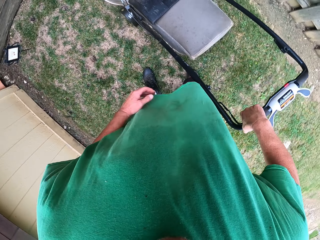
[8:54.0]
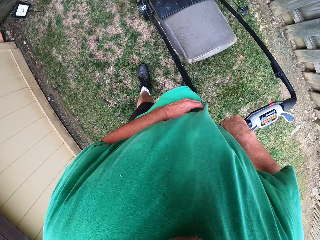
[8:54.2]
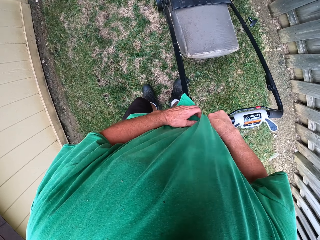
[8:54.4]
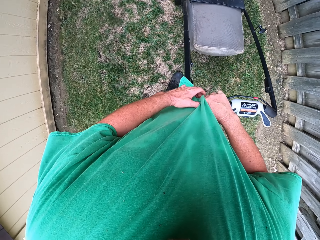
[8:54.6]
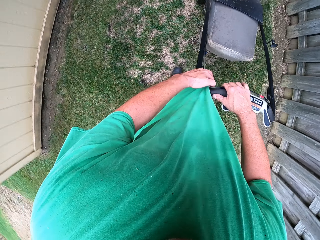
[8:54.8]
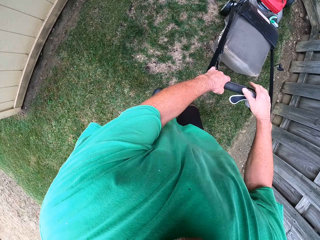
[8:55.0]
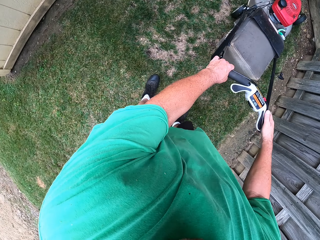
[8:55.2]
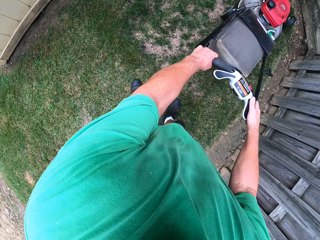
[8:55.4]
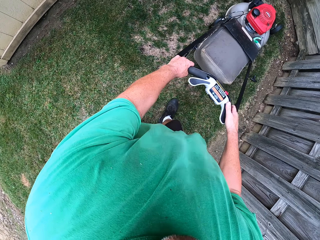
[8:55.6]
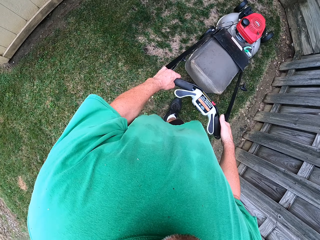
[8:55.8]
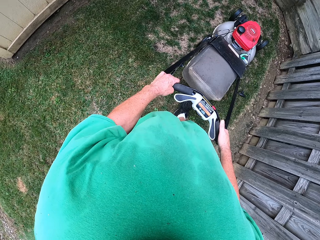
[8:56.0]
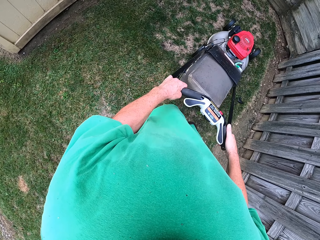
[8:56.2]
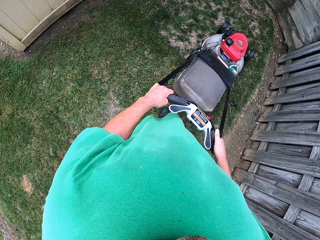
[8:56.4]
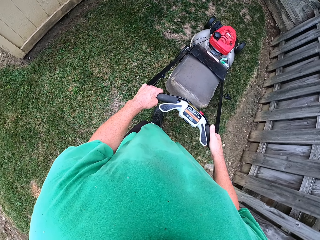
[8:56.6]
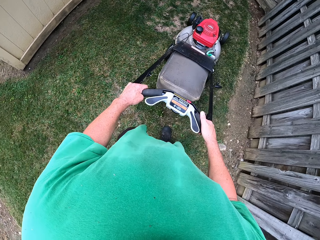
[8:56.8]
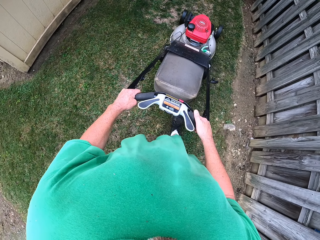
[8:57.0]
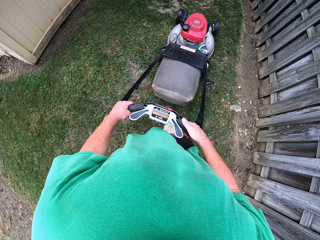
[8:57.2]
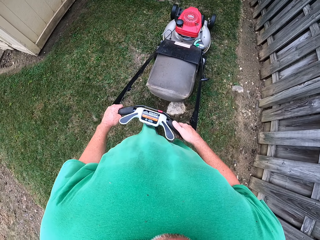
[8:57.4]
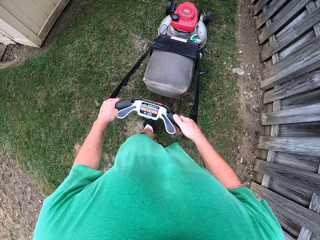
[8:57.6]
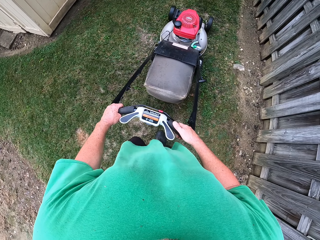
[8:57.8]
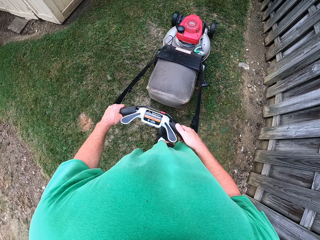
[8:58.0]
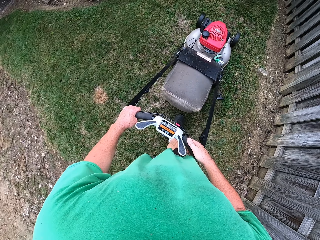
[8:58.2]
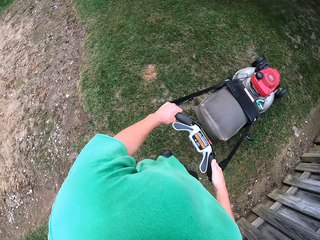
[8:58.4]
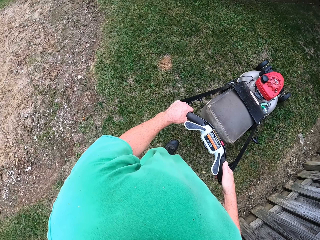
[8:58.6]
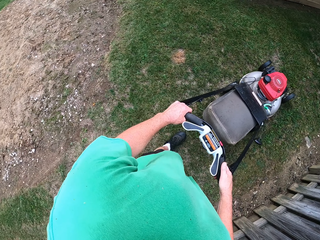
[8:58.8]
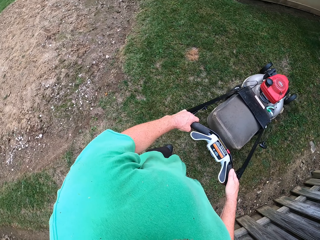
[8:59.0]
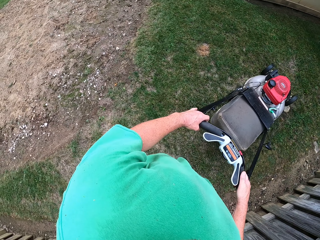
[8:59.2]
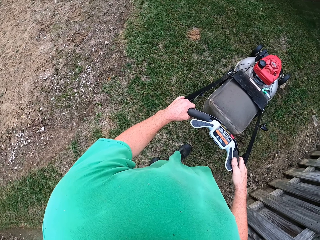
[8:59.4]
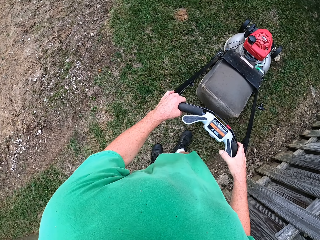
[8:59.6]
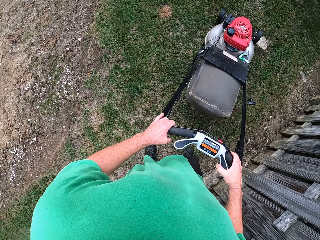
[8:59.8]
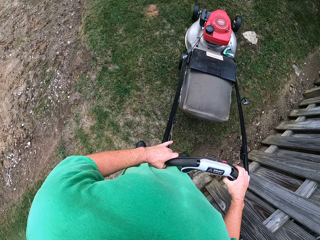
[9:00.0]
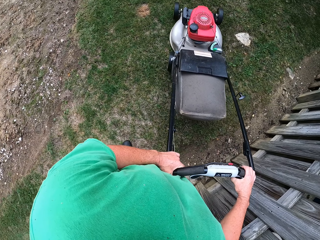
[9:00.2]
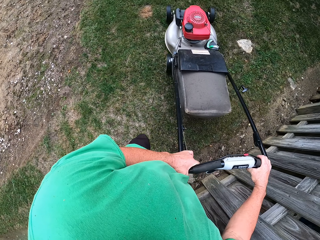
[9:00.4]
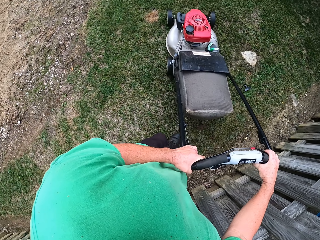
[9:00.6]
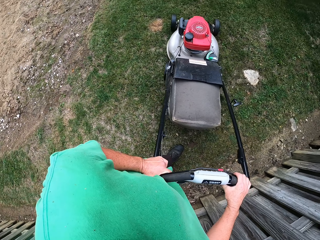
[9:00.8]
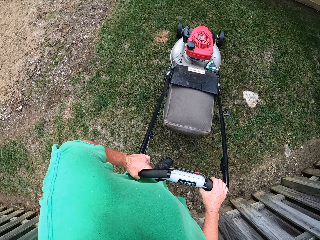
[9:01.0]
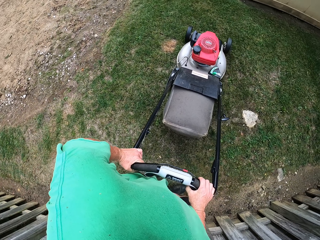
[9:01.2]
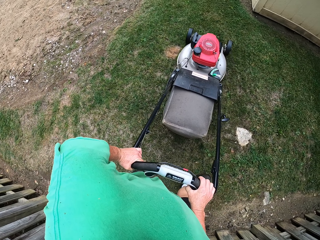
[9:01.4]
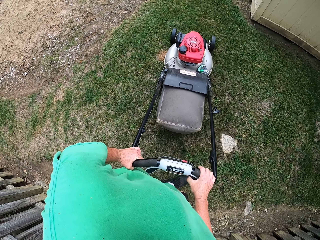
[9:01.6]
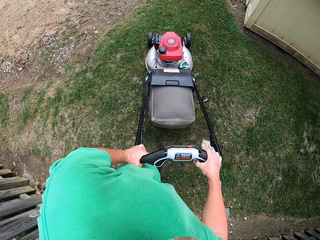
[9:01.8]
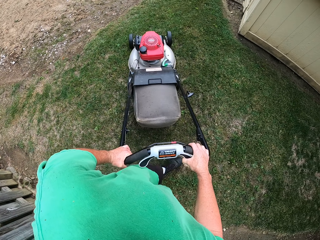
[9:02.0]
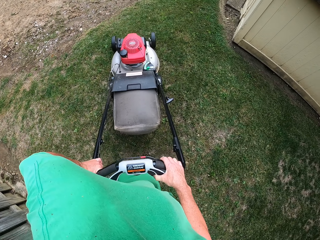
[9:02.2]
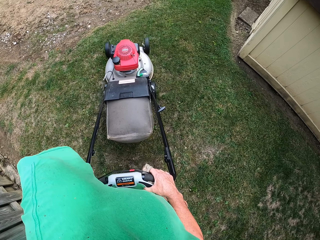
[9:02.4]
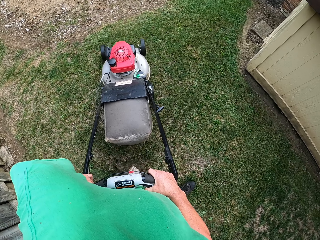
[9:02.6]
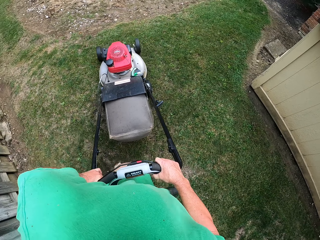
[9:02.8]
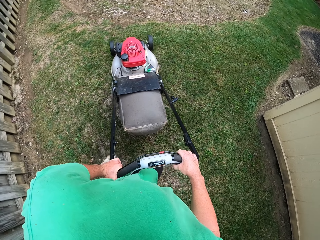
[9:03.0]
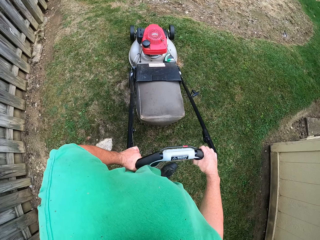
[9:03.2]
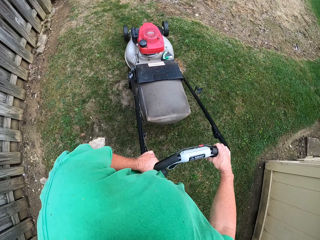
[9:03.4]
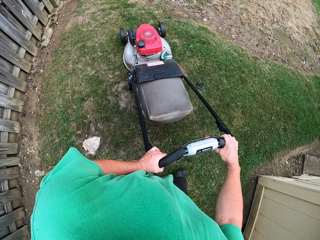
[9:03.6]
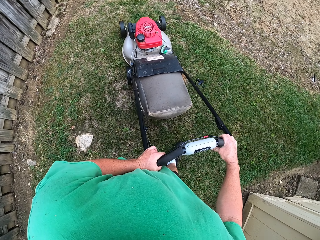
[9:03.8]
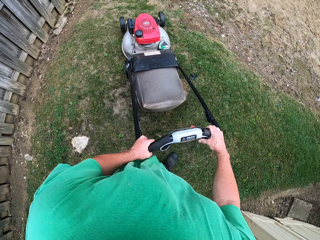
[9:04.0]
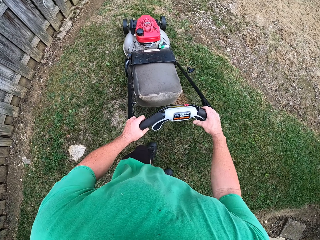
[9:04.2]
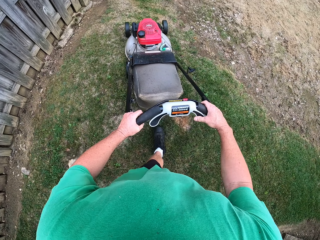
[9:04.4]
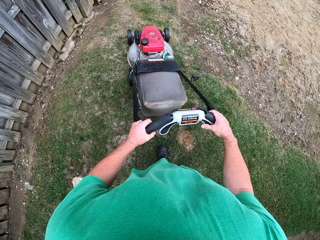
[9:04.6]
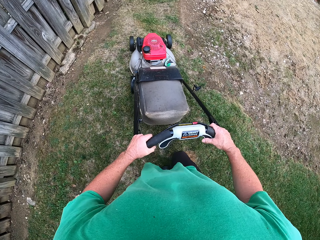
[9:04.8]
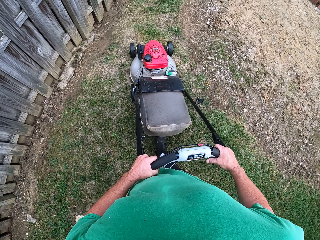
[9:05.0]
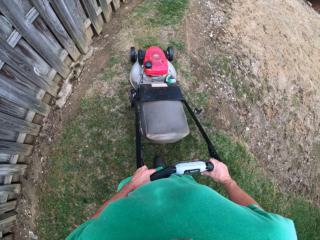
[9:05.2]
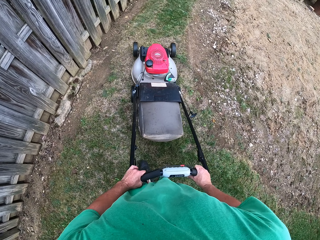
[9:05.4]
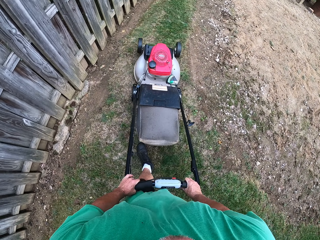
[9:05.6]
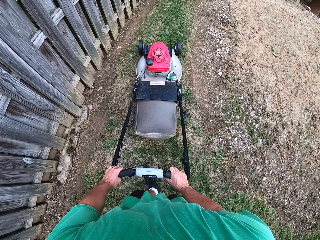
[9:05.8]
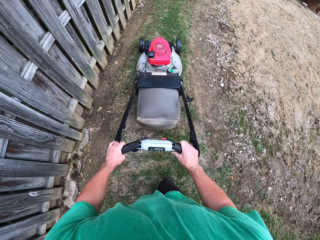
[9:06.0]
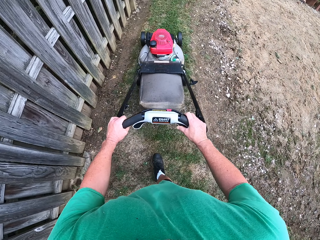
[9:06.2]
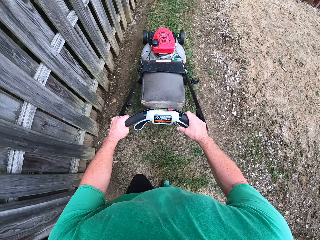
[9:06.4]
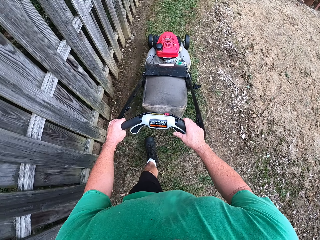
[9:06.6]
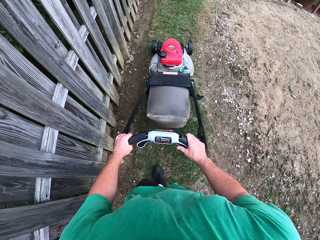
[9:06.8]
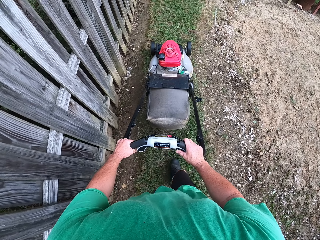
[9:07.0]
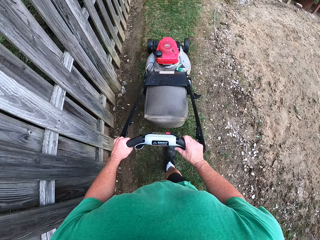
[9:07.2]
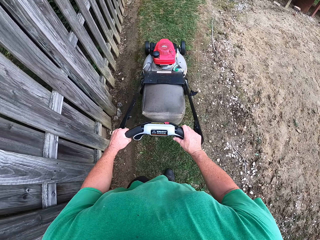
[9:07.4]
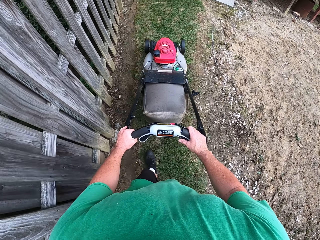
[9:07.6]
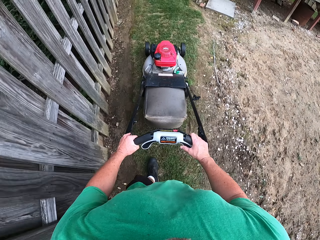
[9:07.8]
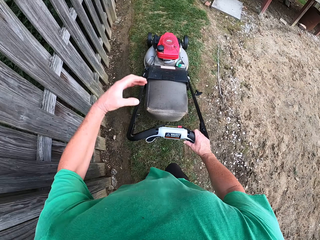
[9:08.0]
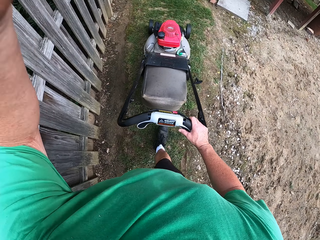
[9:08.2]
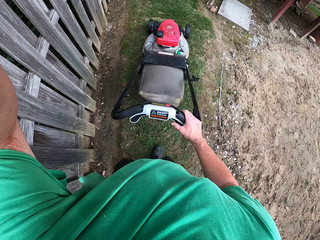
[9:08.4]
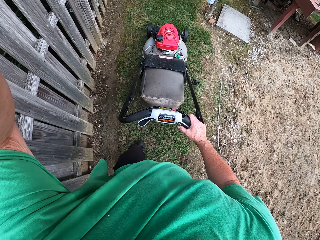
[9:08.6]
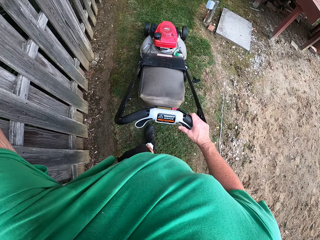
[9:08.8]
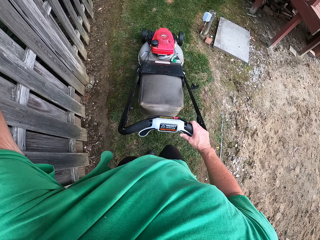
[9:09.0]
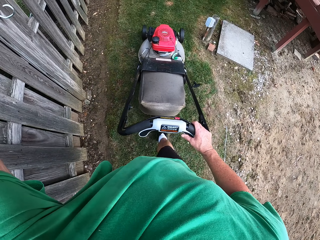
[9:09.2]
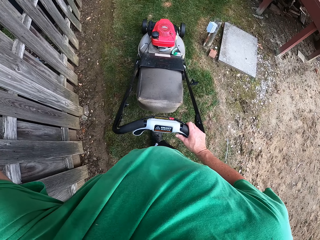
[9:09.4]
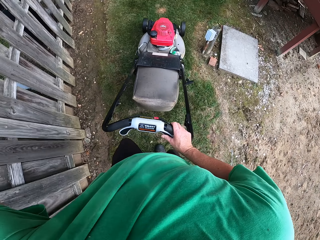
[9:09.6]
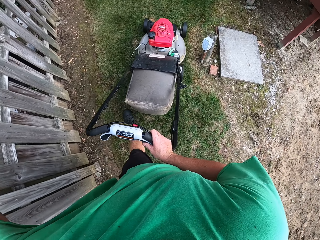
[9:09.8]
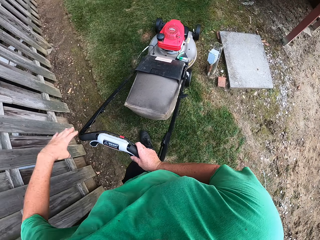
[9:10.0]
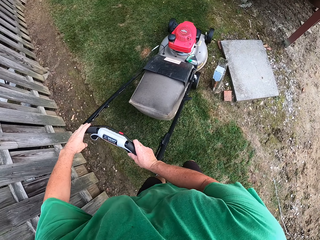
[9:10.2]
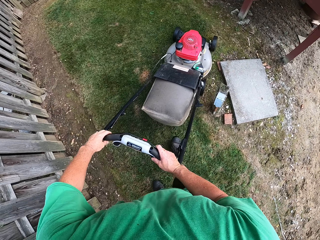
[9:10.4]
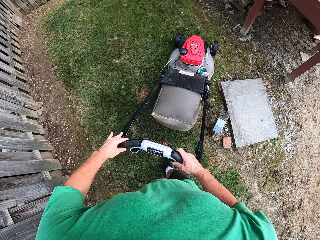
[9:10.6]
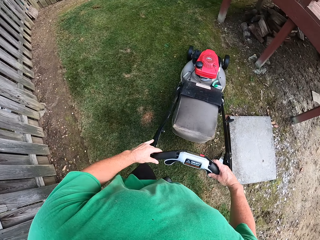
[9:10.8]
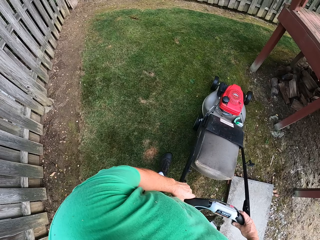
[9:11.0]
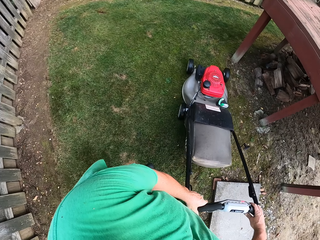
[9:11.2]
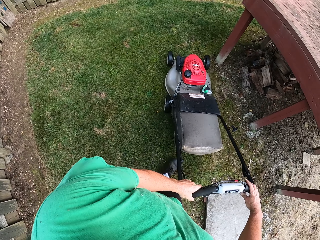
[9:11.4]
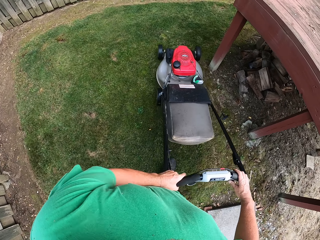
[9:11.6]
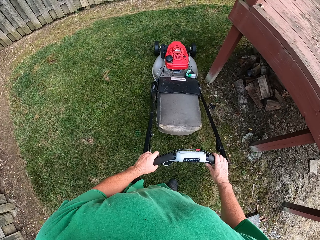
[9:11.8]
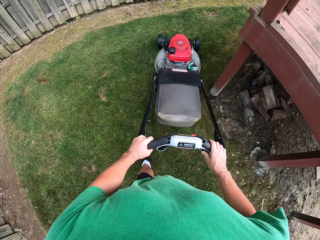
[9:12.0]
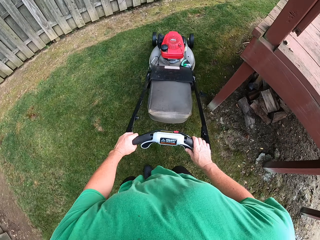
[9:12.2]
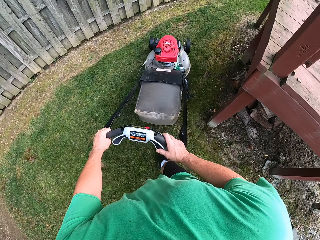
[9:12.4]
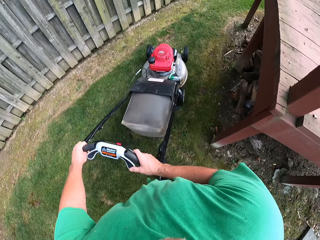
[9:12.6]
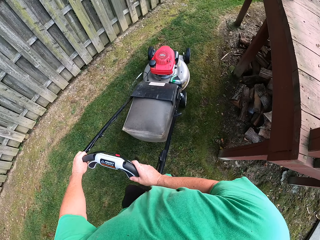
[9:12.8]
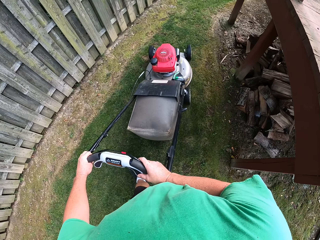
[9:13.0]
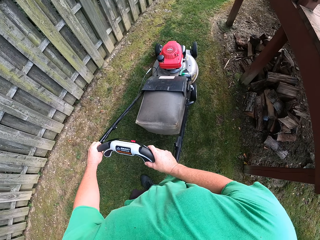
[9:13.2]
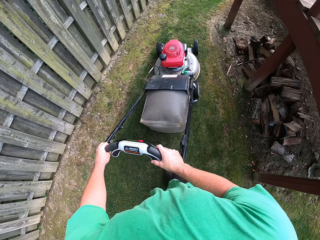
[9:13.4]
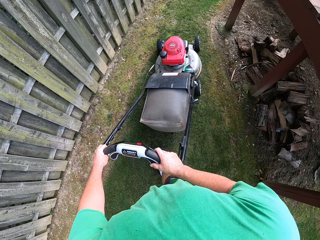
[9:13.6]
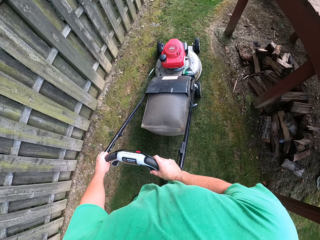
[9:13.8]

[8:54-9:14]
The camera wearer cuts grass using the lawn mower. They adjust the camera. They trim the grass with the lawn mower.

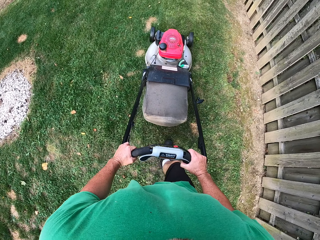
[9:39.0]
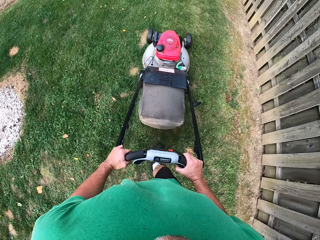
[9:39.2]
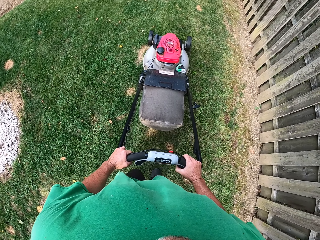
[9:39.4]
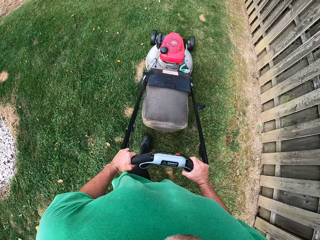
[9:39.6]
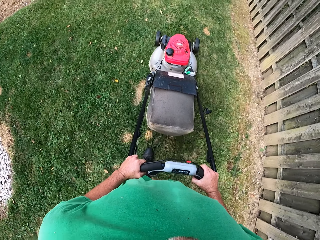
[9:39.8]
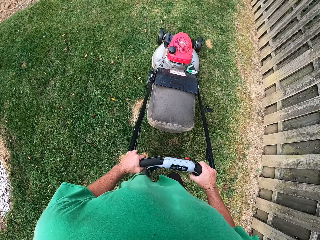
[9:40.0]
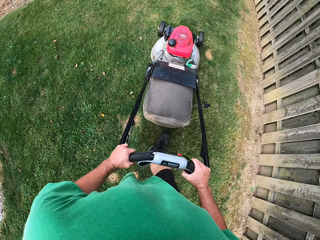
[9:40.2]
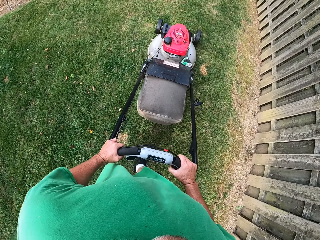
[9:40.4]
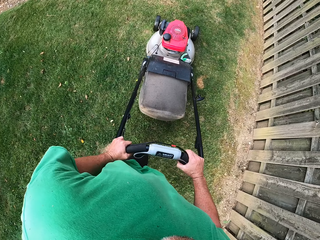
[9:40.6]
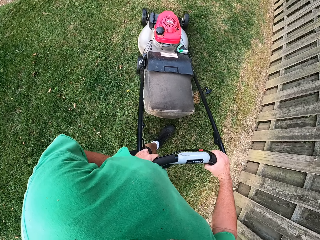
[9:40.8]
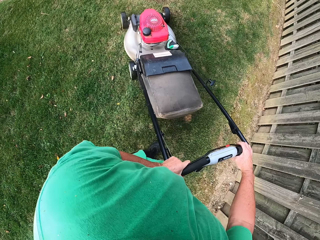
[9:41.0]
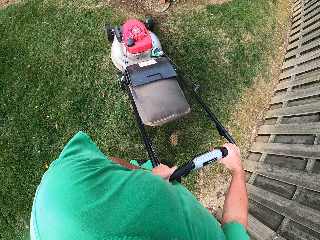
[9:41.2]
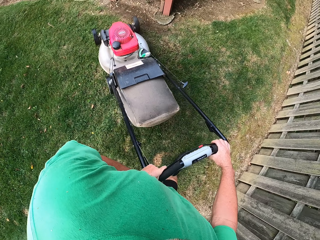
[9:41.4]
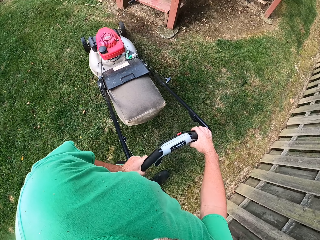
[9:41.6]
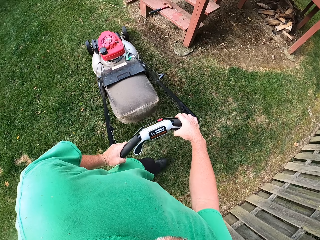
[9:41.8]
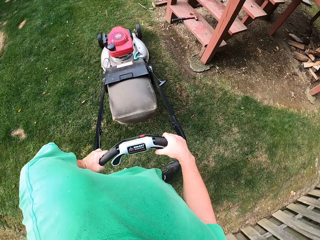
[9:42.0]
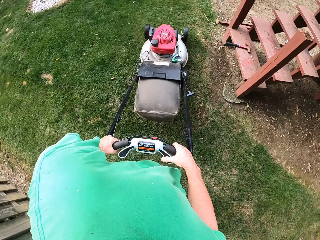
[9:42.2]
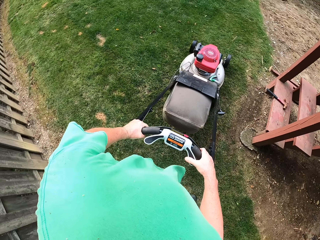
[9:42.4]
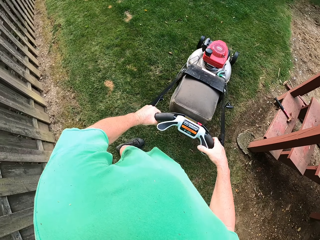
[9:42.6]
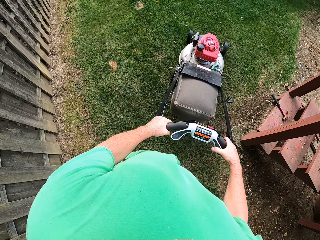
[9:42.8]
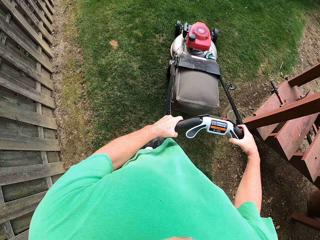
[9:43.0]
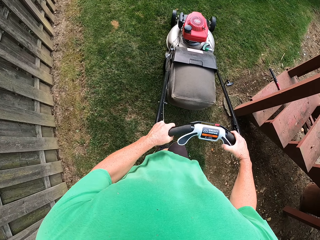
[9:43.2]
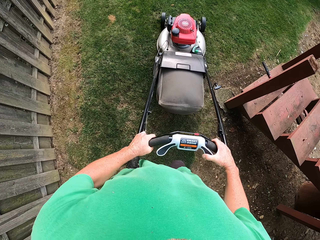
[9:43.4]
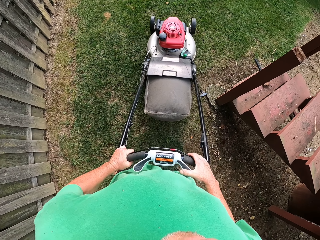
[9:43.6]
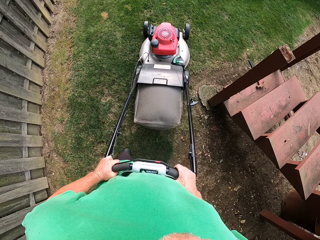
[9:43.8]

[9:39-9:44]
The camera wearer turns around. They pull the reel mower.
